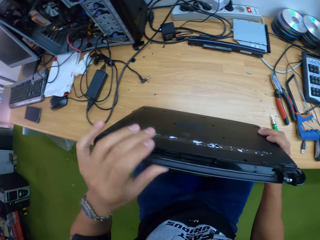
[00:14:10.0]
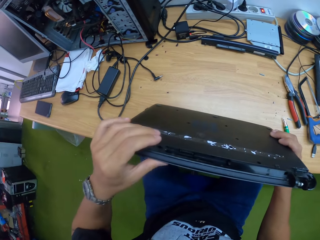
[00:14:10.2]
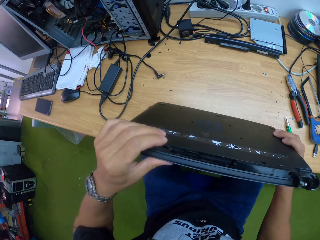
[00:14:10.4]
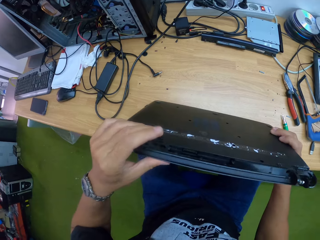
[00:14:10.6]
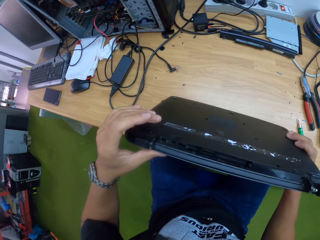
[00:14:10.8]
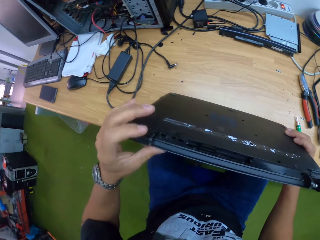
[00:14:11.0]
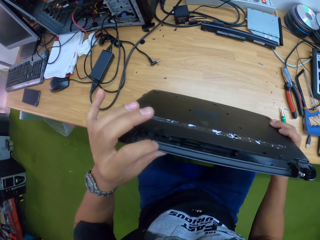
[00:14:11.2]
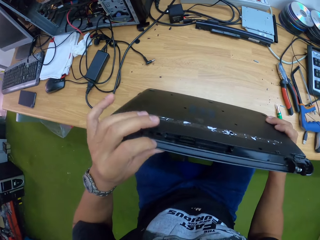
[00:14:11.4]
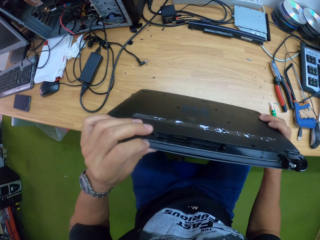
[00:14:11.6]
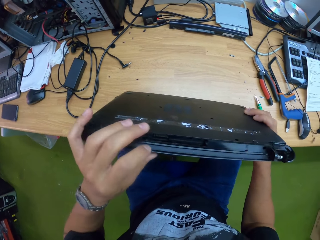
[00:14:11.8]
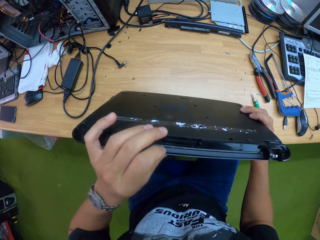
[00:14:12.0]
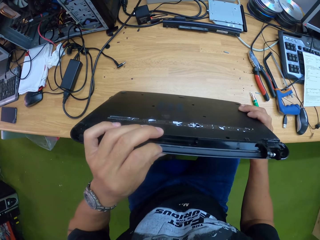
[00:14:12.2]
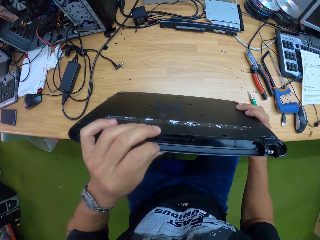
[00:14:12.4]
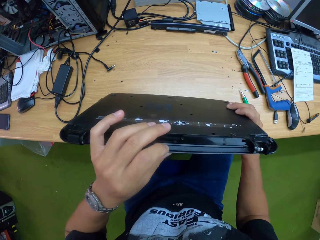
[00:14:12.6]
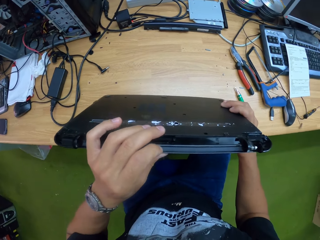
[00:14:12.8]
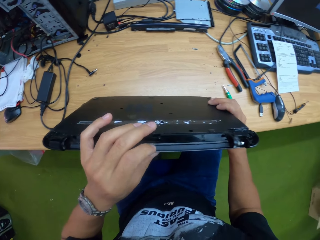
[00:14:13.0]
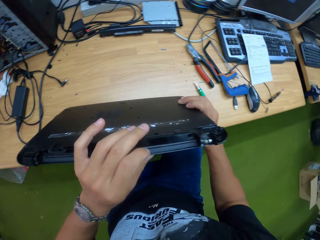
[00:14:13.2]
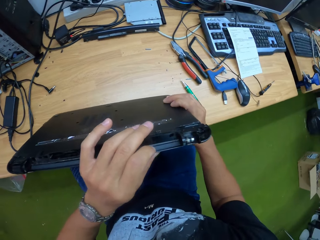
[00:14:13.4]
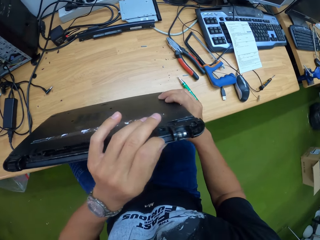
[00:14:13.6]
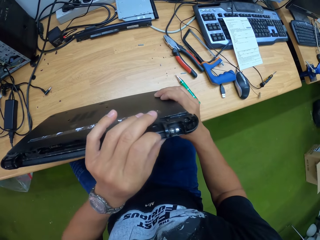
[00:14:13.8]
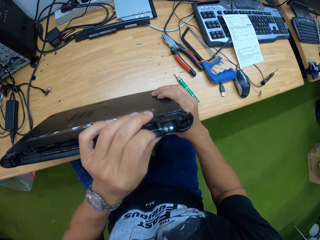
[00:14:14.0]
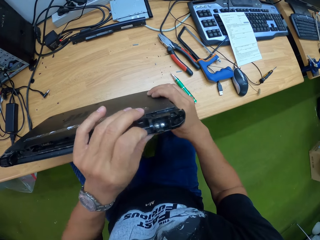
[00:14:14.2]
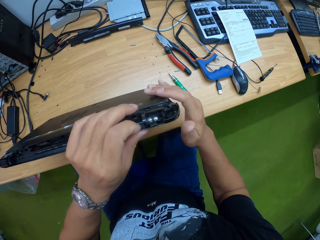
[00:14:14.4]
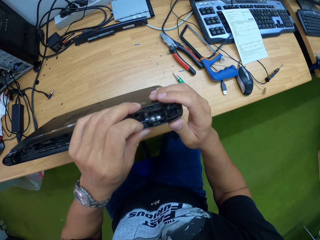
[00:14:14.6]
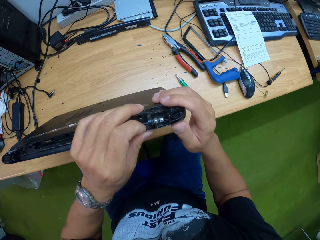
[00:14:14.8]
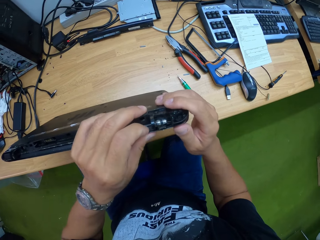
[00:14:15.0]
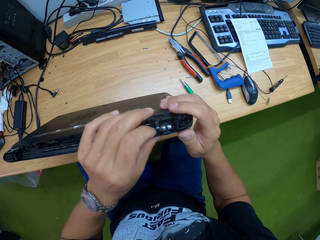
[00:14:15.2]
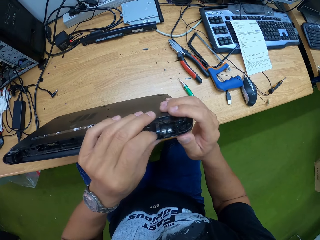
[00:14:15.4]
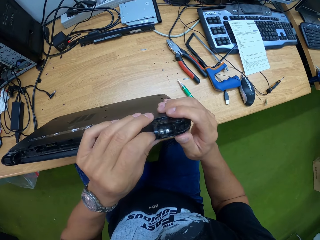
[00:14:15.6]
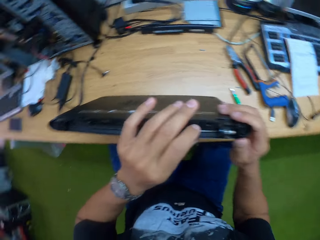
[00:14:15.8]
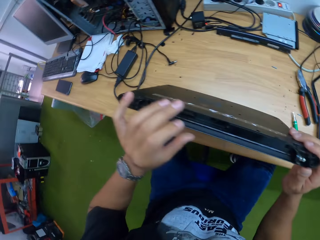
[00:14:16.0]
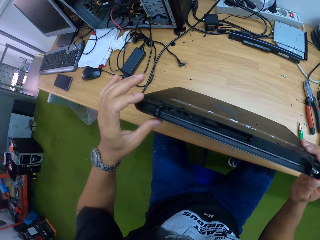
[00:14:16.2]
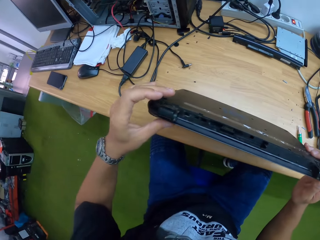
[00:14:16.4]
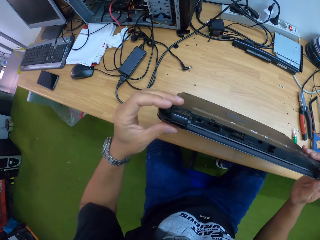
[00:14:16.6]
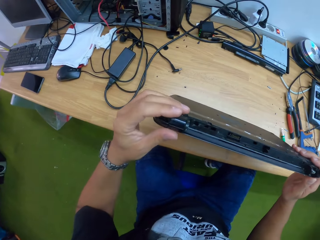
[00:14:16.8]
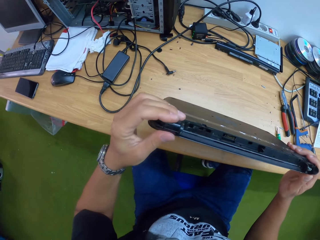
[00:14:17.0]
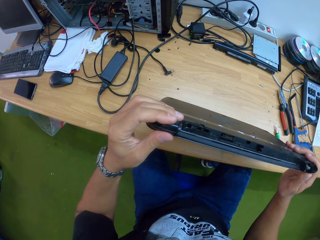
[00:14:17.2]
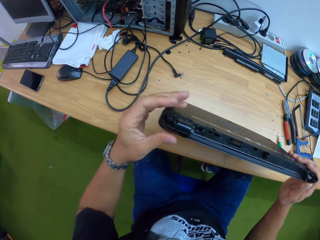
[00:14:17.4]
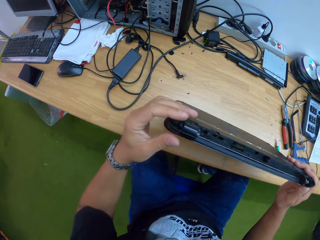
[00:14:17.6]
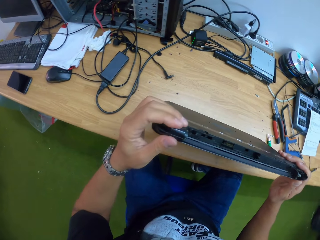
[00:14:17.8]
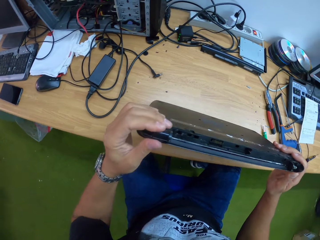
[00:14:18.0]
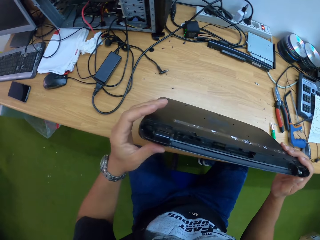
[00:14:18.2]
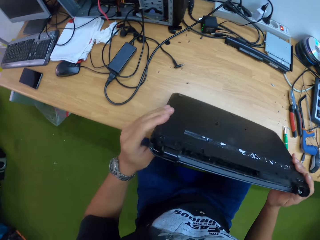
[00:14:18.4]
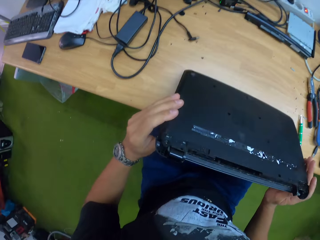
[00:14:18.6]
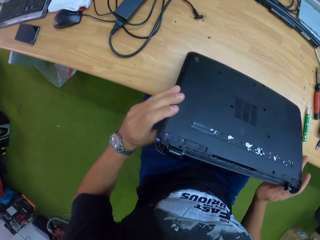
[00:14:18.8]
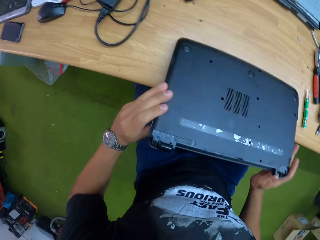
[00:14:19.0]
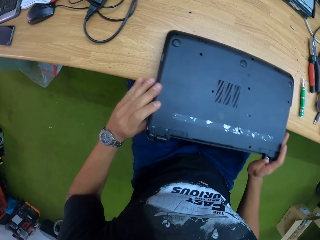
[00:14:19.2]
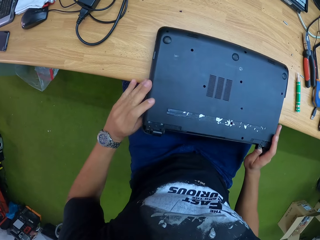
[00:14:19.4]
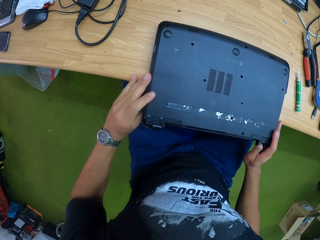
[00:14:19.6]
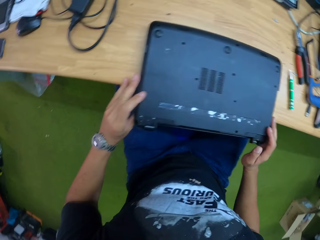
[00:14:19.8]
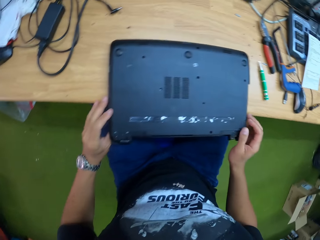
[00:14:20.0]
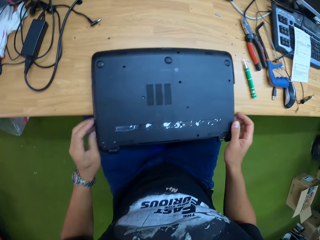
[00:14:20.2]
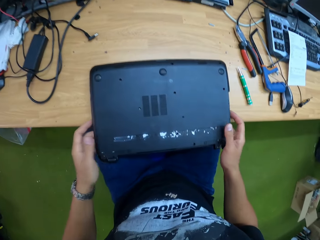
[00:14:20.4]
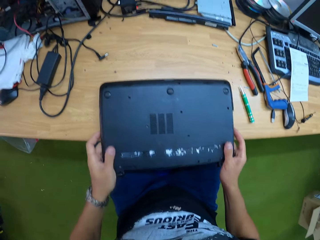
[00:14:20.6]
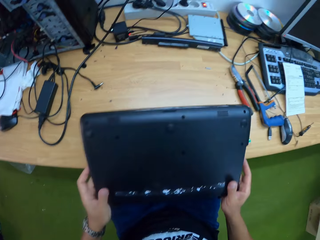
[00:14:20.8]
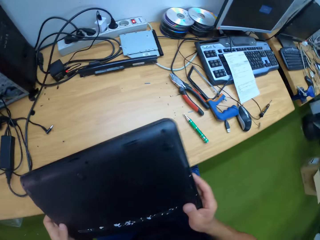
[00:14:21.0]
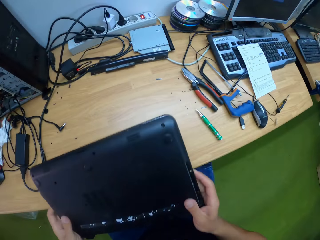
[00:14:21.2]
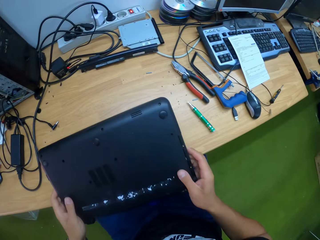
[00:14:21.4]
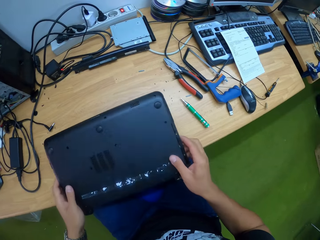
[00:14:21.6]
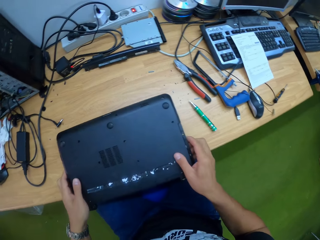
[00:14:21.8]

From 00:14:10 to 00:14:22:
The camera wearer places the laptop on the table. He turns the laptop over on the table with his hands. He lifts the laptop.

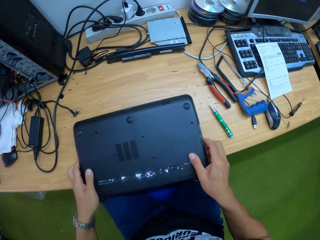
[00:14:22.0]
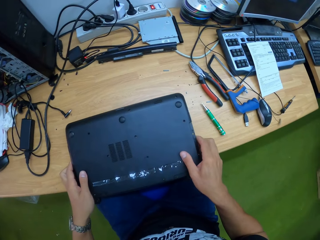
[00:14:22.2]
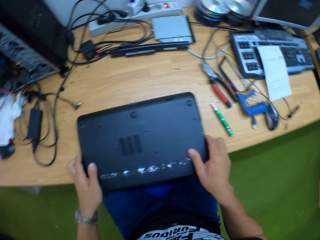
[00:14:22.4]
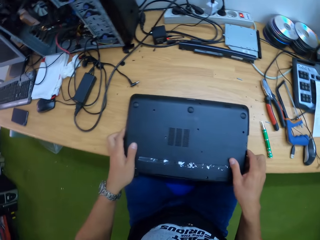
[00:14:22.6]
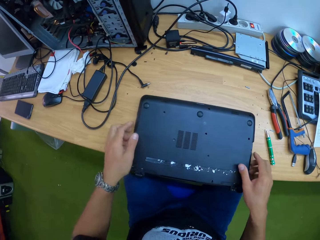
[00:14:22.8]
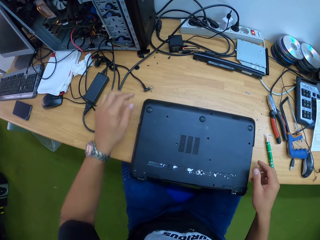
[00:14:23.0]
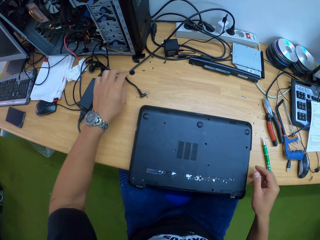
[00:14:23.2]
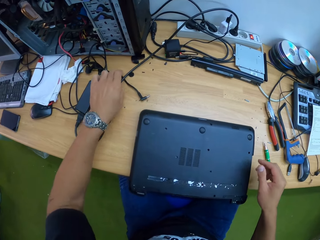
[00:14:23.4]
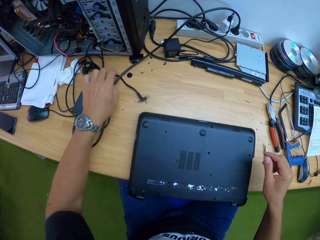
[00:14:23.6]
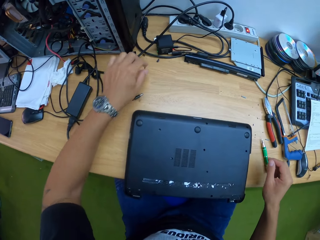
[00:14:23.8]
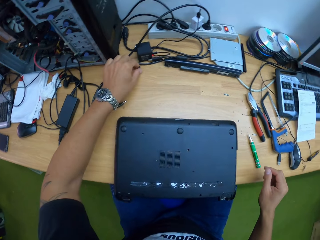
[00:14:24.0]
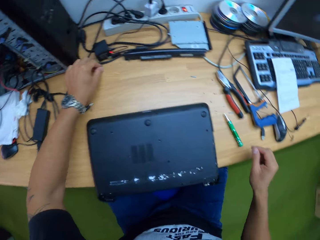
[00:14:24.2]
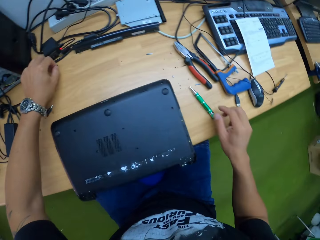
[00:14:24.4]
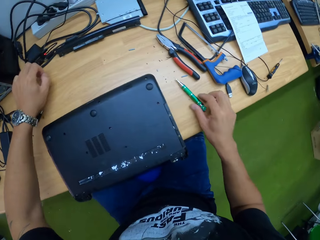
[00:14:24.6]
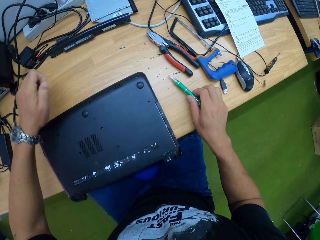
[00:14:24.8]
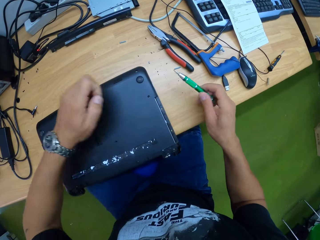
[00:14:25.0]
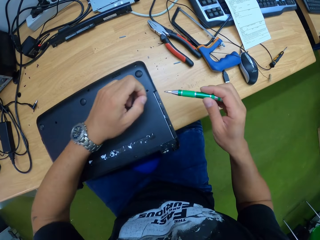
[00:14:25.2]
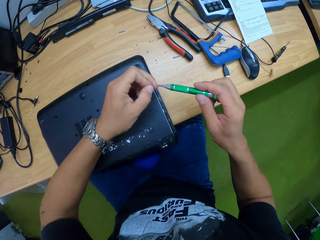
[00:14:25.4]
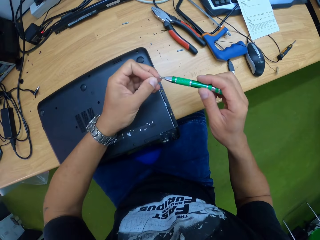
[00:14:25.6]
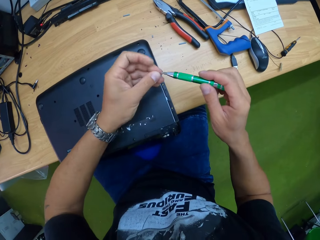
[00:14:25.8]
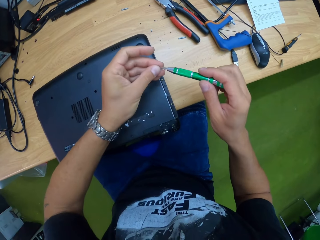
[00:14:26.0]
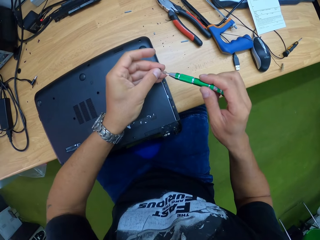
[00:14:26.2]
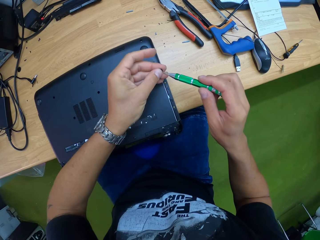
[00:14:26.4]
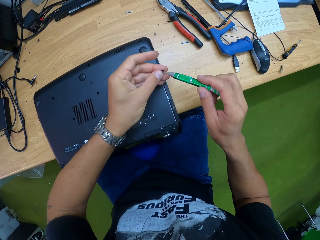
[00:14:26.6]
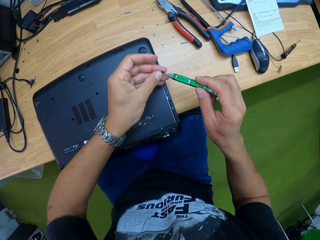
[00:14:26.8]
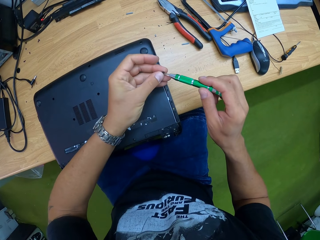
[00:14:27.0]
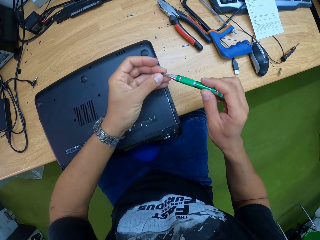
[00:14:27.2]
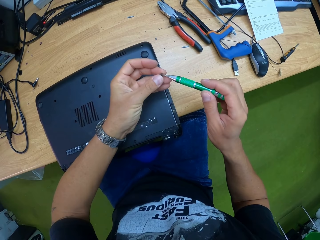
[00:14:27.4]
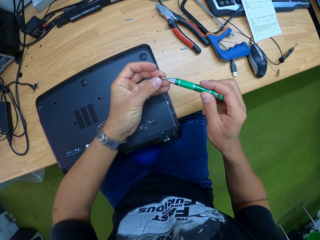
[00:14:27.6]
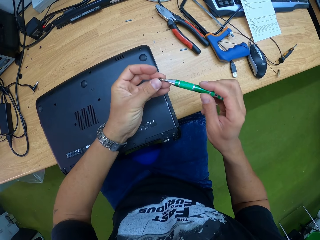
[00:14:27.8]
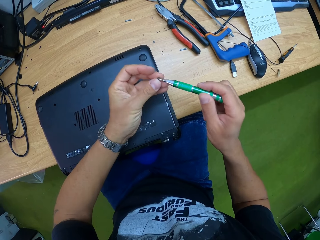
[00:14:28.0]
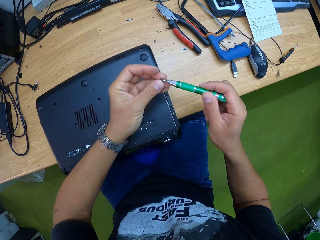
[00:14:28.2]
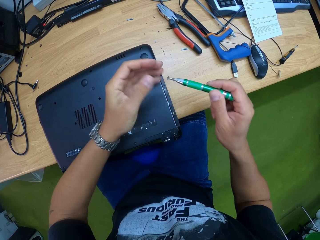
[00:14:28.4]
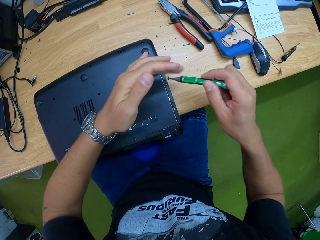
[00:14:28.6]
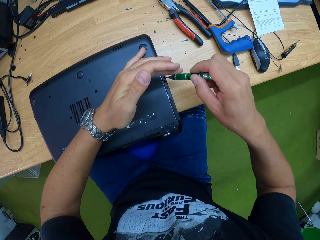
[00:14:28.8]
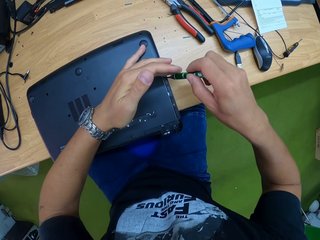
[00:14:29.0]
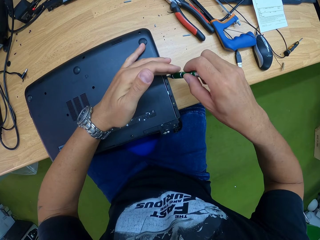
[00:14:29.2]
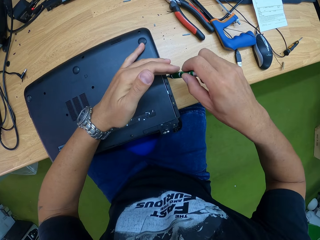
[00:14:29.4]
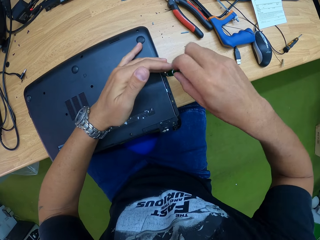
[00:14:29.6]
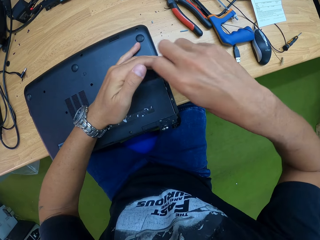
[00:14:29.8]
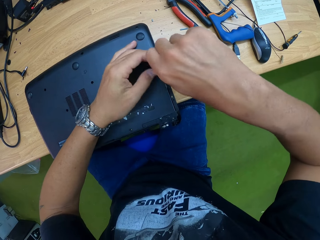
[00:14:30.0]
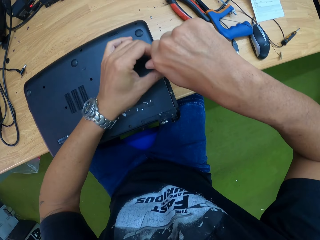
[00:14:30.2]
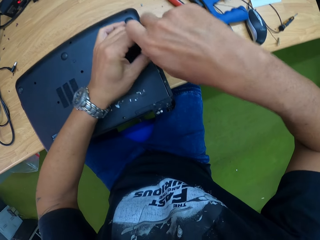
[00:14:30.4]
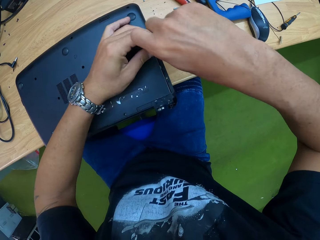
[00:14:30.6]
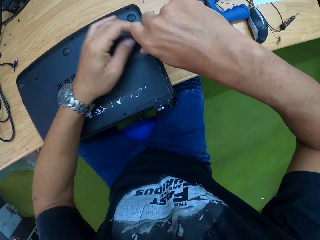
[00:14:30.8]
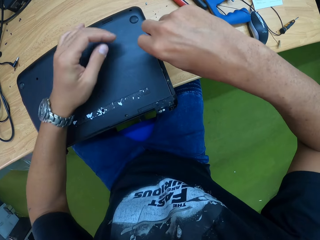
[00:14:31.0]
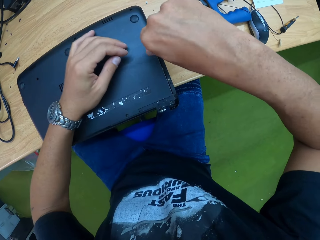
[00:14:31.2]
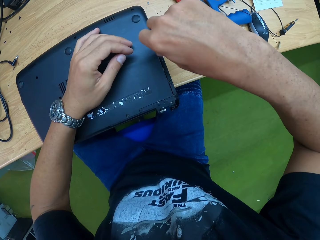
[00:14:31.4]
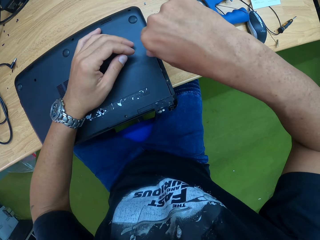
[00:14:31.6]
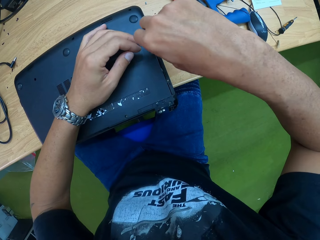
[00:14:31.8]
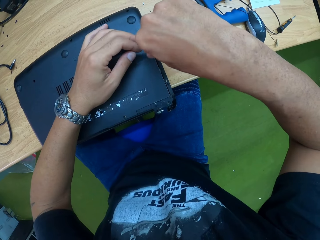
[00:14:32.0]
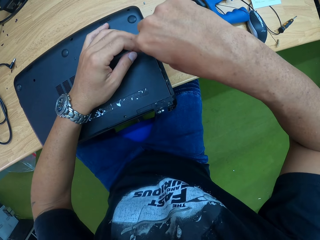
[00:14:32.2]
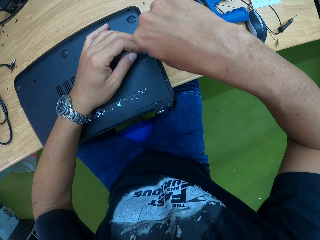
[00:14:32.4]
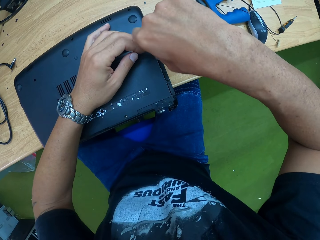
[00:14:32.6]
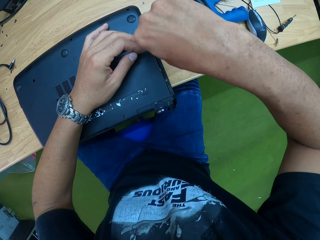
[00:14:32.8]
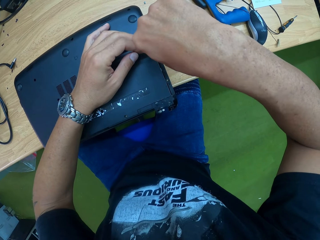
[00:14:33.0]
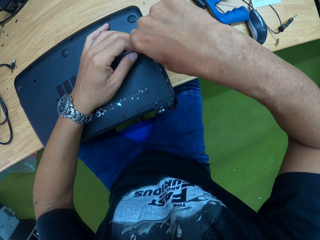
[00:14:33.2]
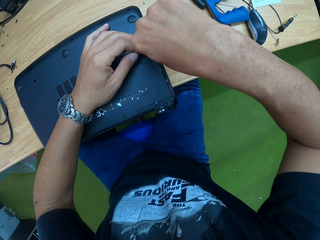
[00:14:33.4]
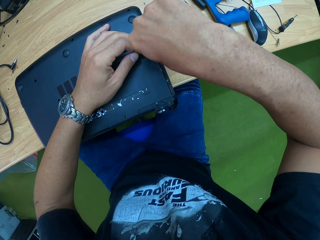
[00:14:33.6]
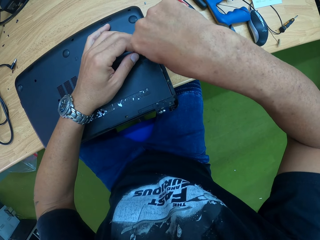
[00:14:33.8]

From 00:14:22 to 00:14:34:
The camera wearer puts the laptop on the table. He moves the cable. He picks a screw on the table with his left hand. He picks a screwdriver on the table with his right hand. He attaches the screw in his left hand to the tip of the screwdriver in his right hand. He screws the laptop on the table with the screw on the screwdriver in his right hand.
